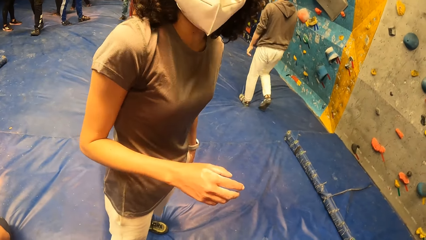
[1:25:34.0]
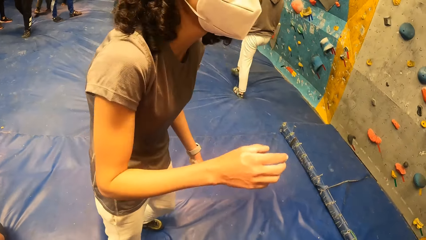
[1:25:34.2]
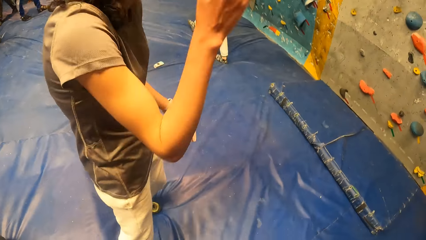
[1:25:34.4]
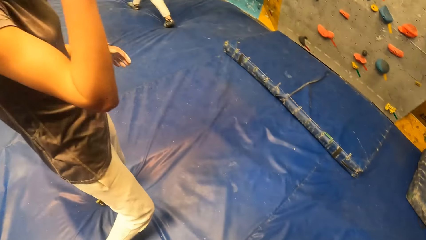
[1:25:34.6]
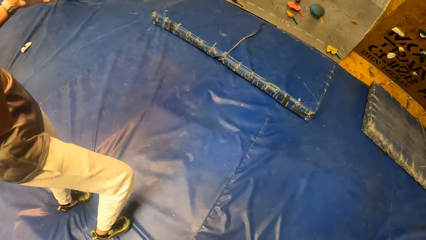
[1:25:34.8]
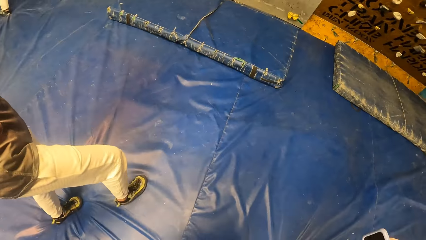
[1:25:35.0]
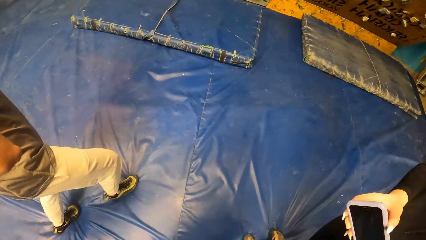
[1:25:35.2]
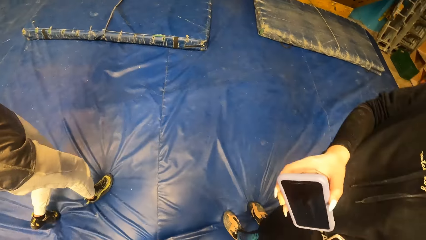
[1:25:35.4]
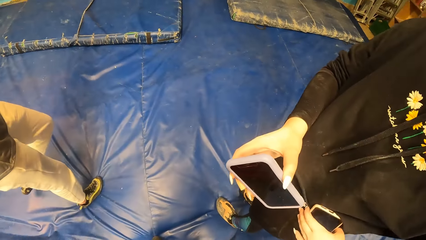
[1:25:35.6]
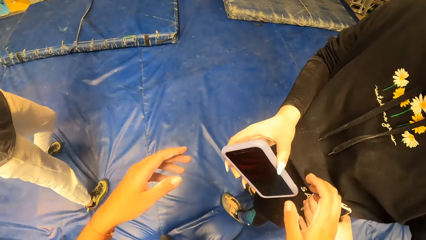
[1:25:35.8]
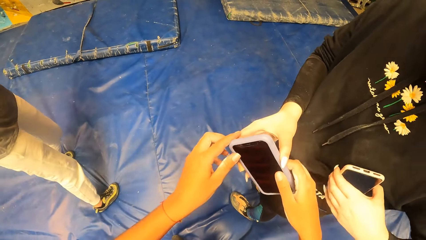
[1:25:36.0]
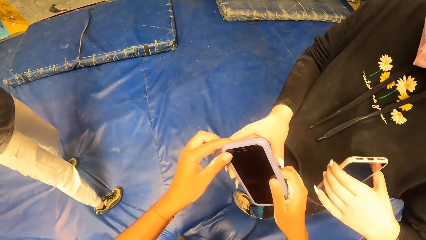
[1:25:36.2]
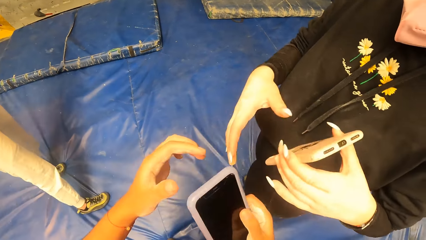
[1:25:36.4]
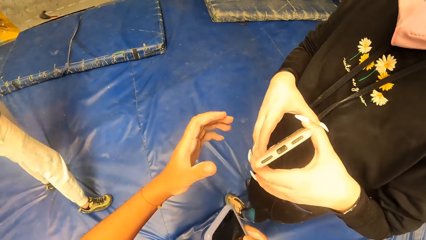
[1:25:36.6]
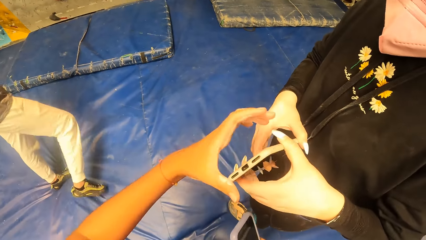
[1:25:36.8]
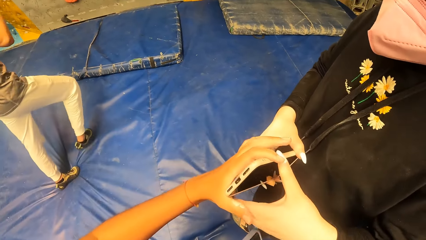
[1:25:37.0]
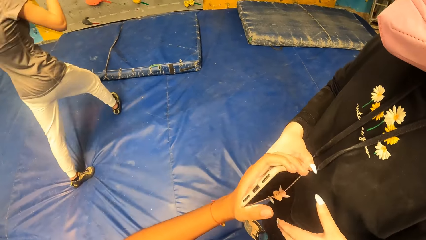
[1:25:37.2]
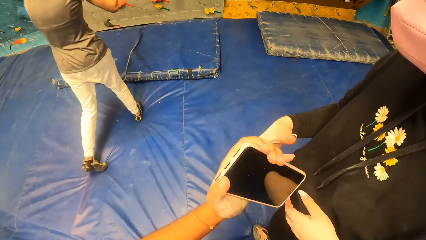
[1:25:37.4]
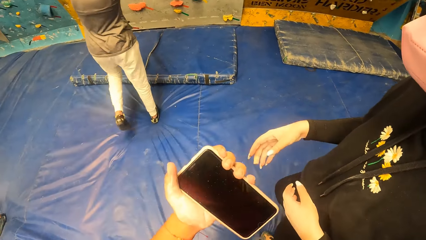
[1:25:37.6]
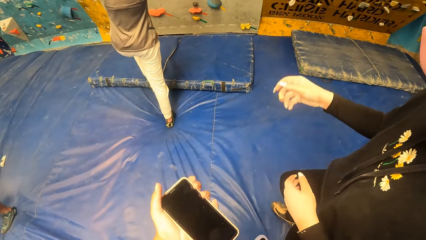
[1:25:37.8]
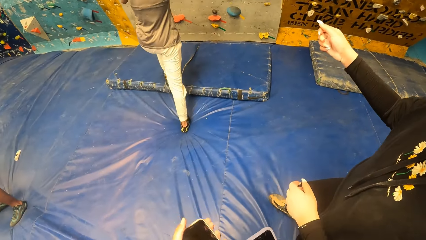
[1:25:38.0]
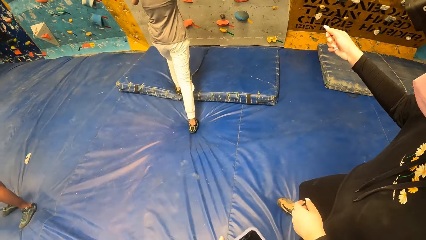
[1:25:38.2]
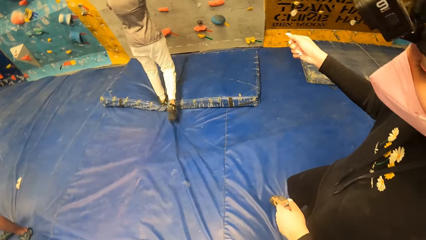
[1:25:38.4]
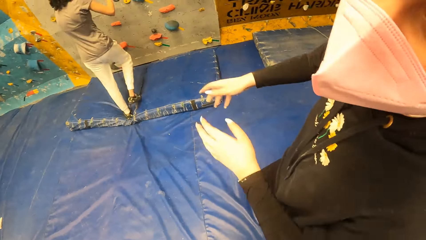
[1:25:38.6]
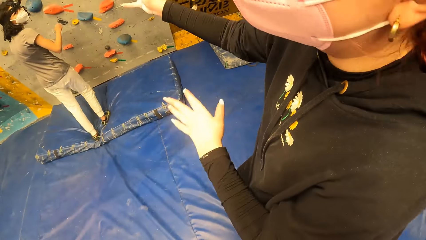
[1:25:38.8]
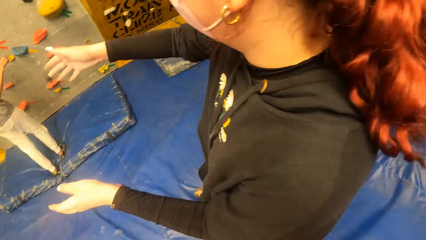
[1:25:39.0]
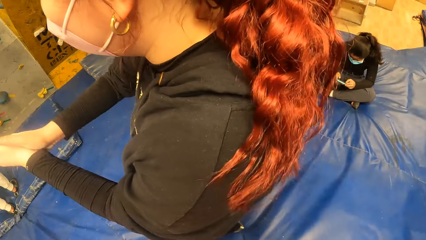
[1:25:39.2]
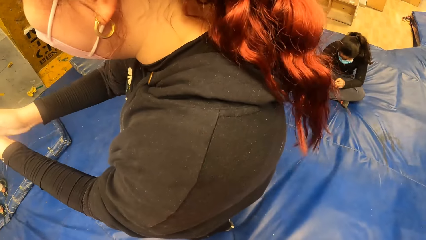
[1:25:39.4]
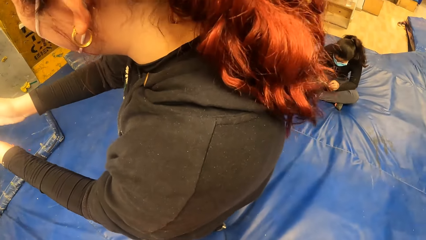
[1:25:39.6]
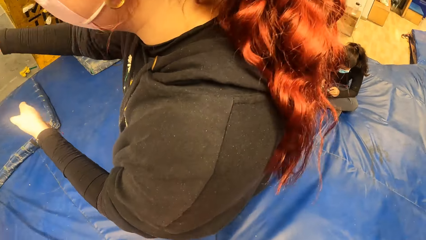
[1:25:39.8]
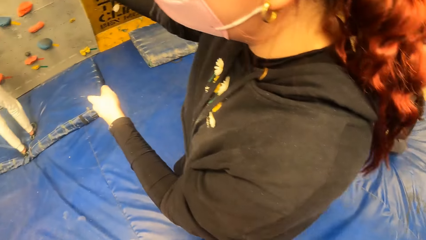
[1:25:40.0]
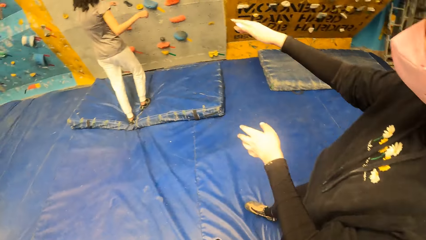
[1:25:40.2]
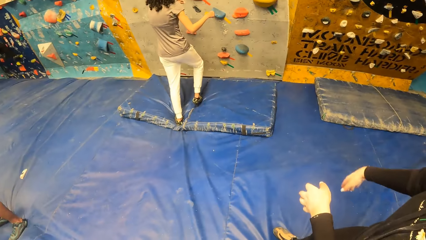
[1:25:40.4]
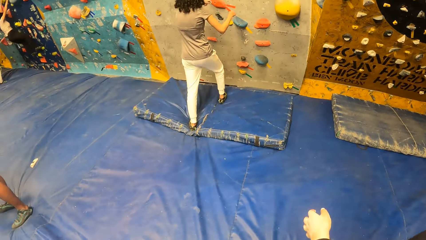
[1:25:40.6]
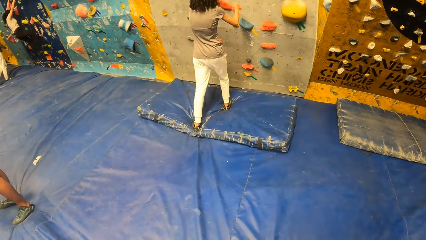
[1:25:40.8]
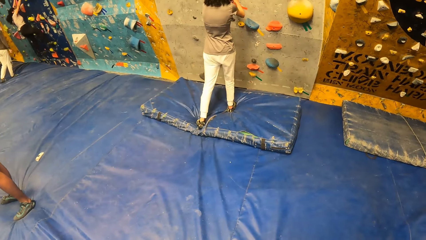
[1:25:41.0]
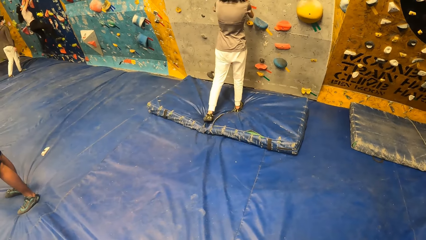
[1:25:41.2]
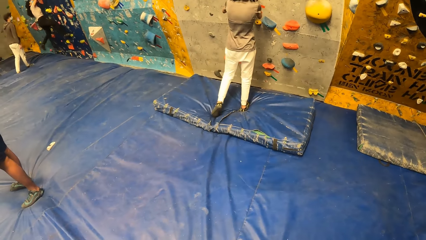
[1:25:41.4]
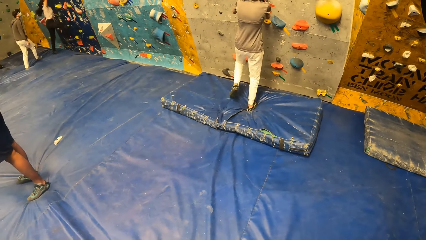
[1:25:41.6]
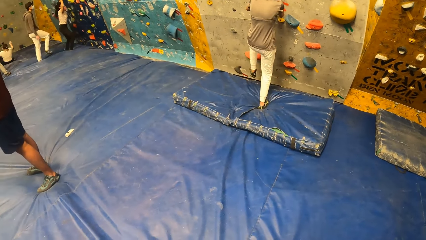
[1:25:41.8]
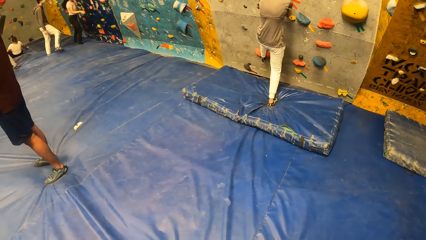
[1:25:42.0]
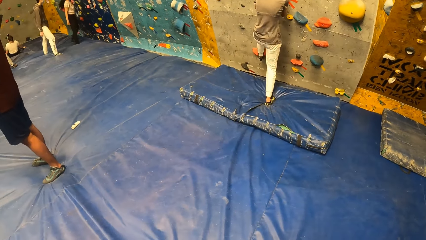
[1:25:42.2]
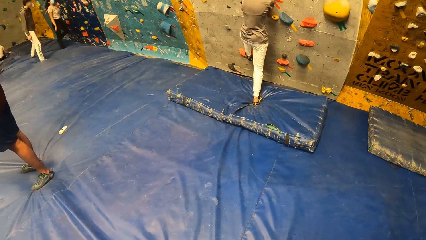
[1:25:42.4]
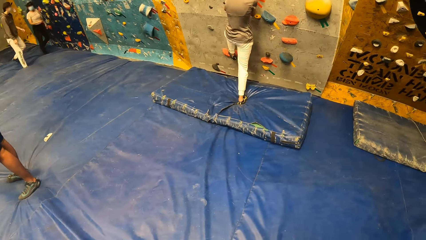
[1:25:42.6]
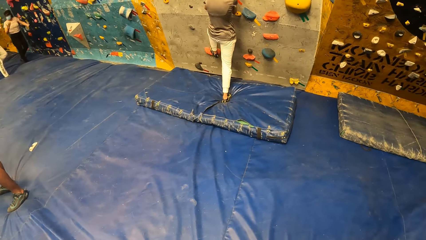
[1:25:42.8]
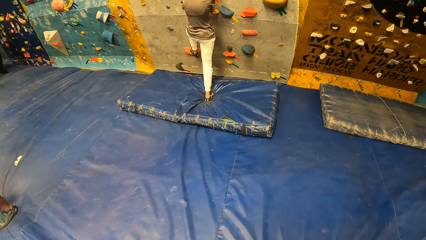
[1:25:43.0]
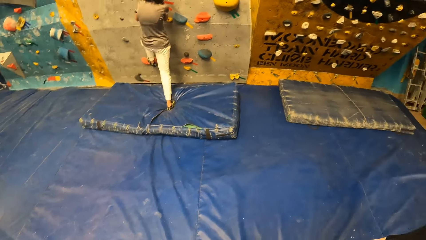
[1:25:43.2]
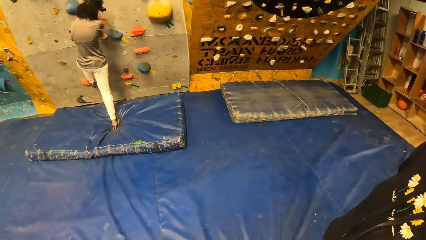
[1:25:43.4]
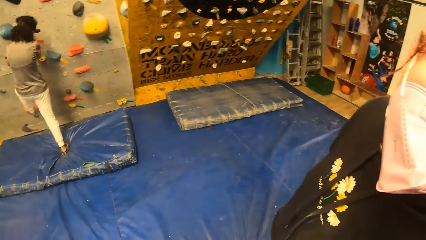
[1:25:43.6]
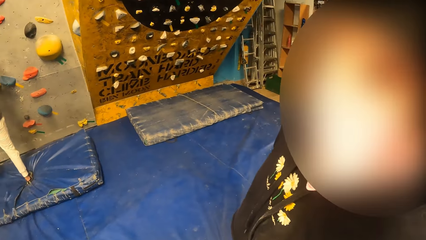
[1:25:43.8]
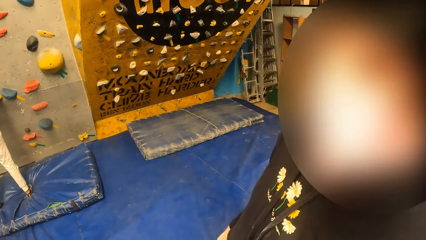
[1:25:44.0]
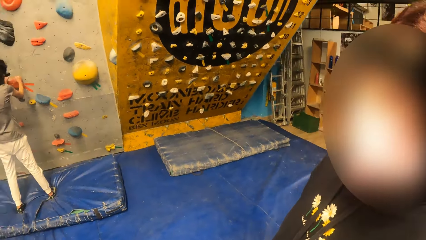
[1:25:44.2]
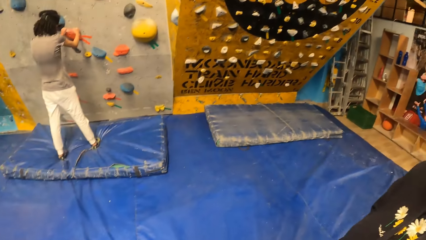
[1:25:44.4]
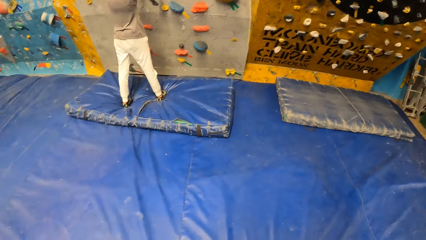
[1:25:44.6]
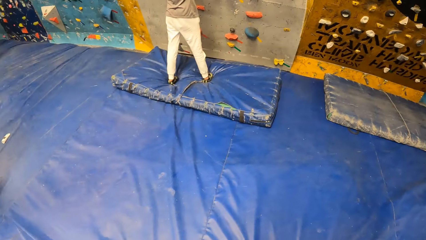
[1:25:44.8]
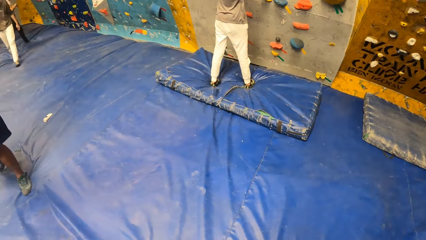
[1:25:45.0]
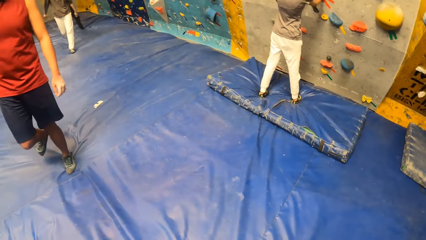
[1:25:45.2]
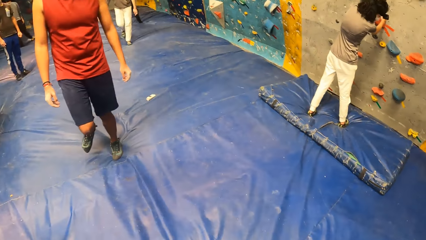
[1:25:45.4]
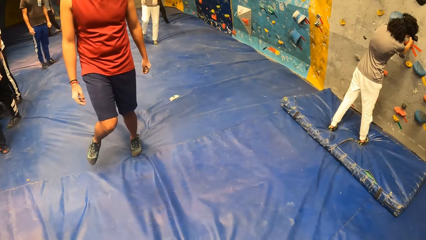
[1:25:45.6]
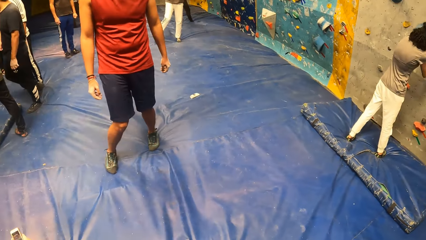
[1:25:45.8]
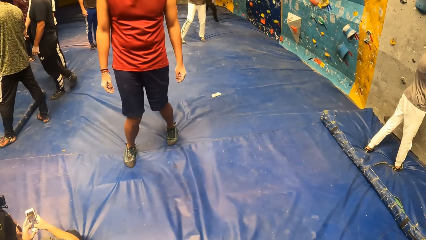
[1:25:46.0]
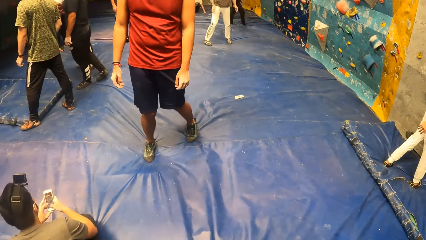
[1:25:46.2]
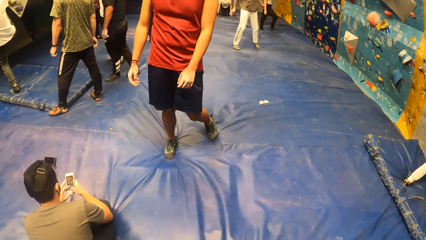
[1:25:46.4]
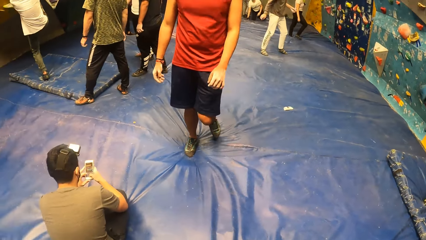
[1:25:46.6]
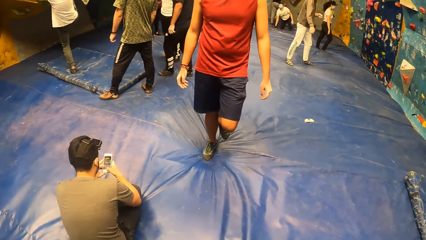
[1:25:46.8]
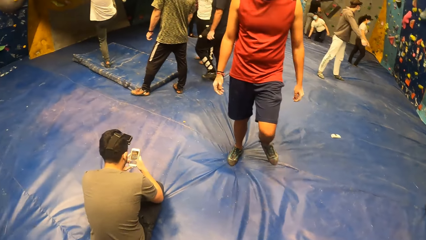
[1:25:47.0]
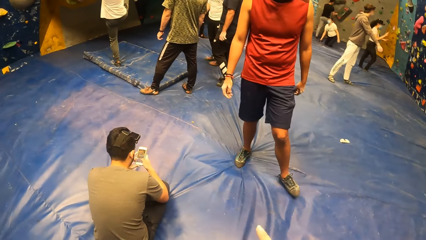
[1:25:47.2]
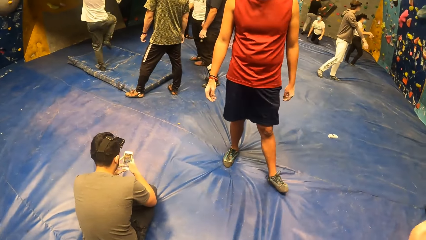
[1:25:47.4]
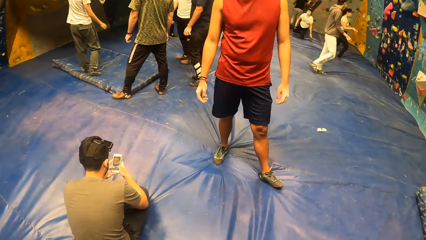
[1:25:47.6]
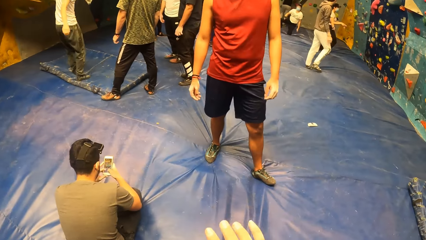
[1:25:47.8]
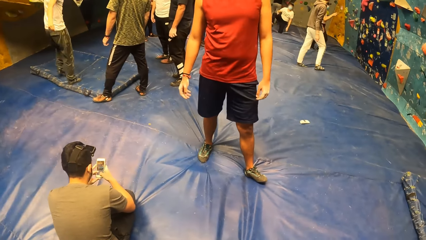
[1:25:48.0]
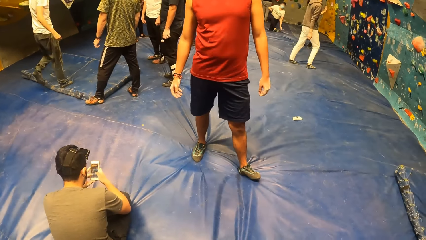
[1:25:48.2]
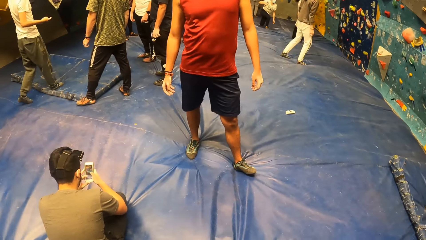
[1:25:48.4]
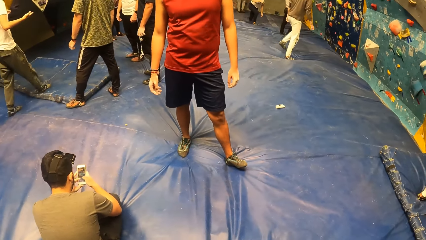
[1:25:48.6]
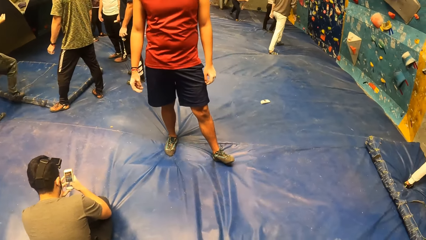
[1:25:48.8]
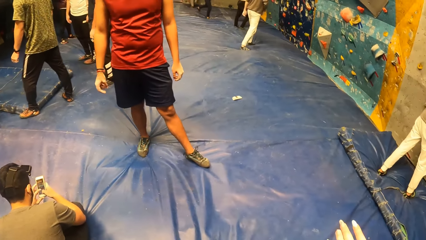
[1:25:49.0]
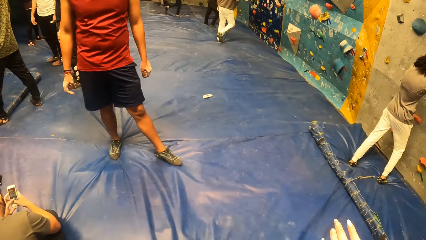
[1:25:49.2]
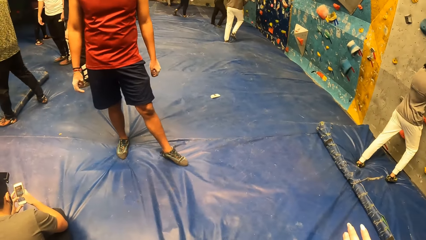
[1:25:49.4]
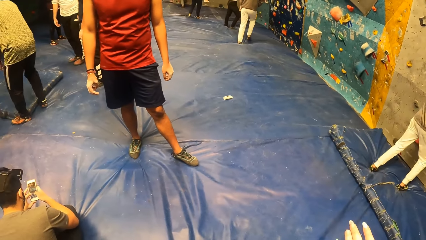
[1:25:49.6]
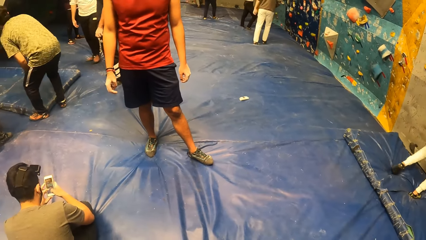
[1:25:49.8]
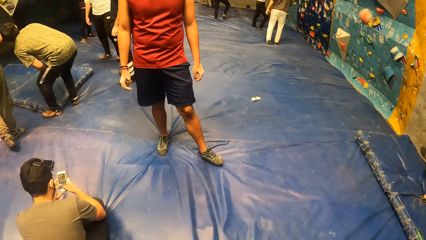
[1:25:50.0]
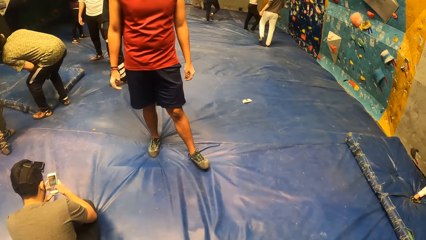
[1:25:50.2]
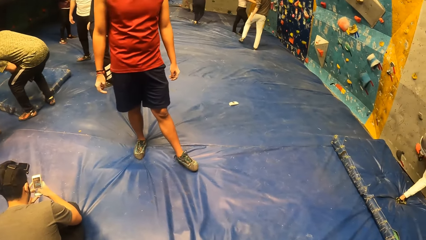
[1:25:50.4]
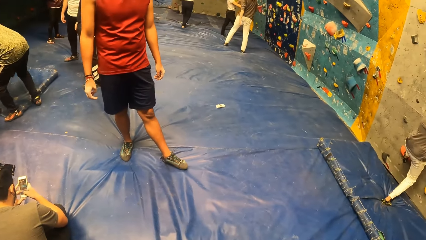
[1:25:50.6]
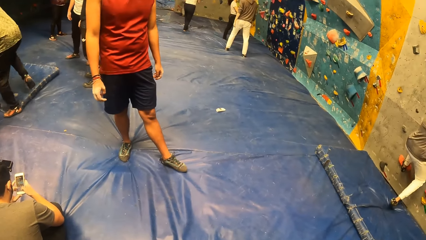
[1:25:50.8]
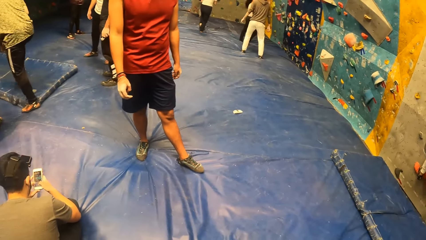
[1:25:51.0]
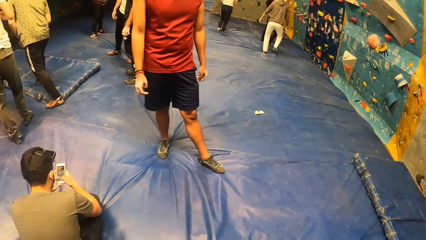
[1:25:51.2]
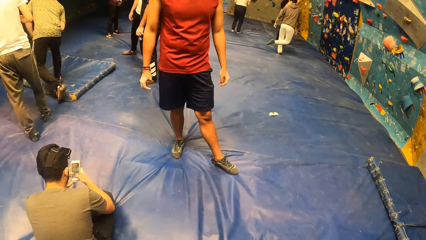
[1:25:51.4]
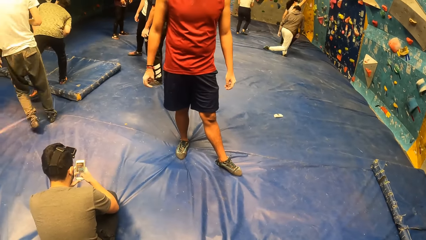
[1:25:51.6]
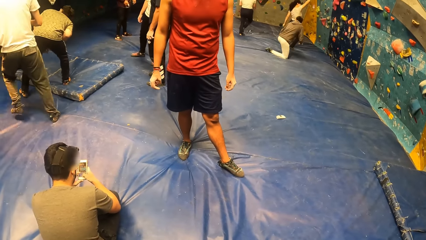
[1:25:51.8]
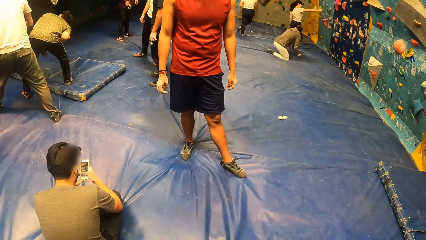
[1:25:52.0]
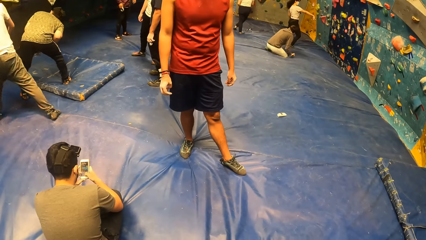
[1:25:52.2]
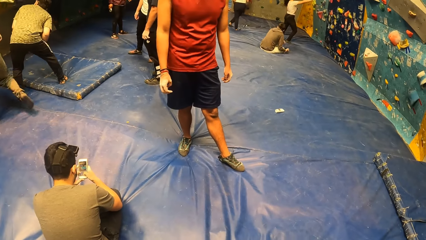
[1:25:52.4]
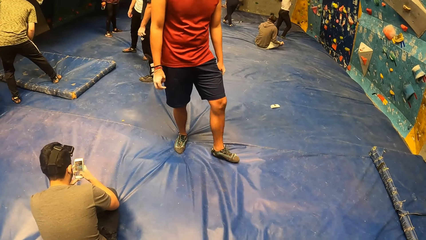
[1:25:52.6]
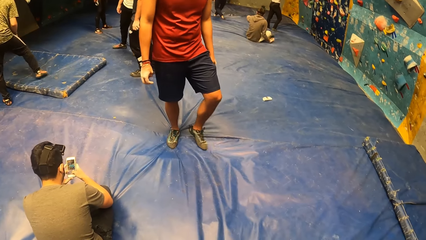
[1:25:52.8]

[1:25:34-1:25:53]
The camera wearer collects the phone from the woman with both hands. The woman removes the other phone from her pocket with her left hand. The woman holds the phone with both hands. The camera wearer collects the phone from the woman with his left hand. Another woman walks towards the rock wall. The camera wearer converses with the first woman. A third woman climbs the rock wall with both hands and both legs. The camera wearer looks around. The third woman jumps down from the rock wall. The camera wearer looks at the floor. He moves hands.
